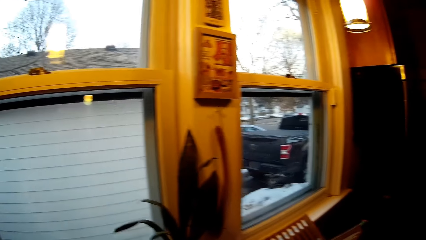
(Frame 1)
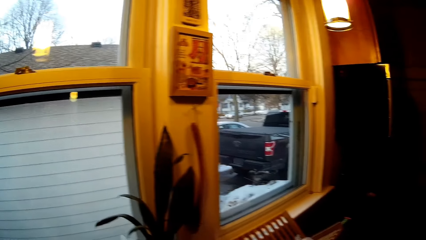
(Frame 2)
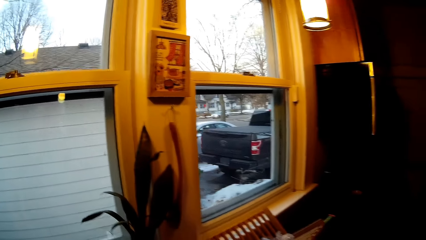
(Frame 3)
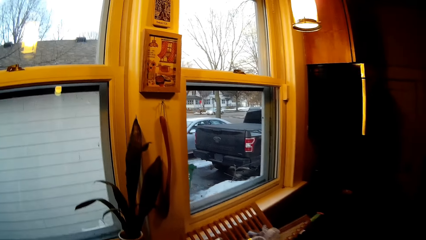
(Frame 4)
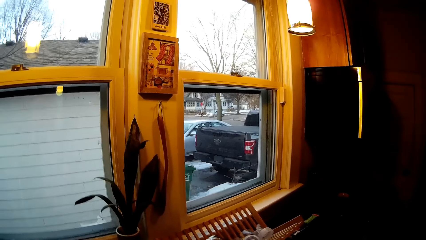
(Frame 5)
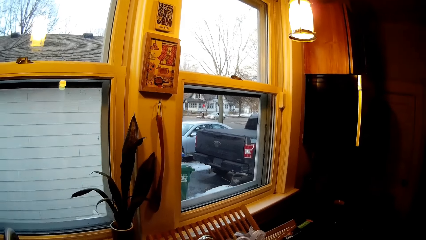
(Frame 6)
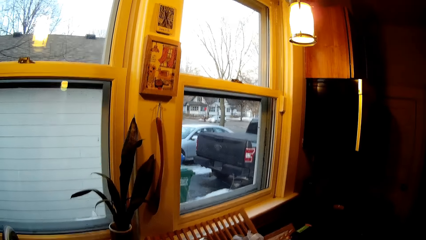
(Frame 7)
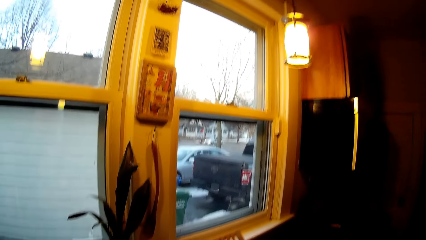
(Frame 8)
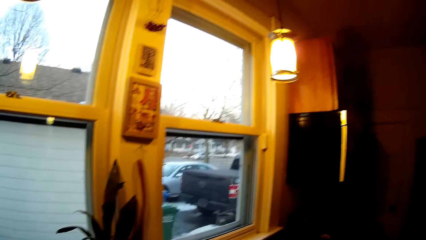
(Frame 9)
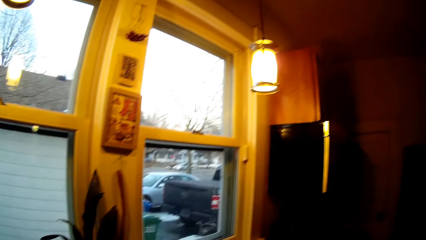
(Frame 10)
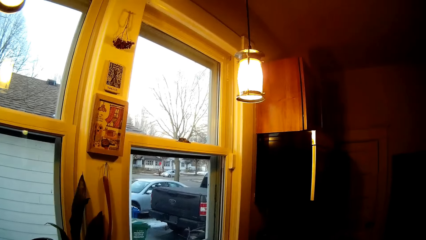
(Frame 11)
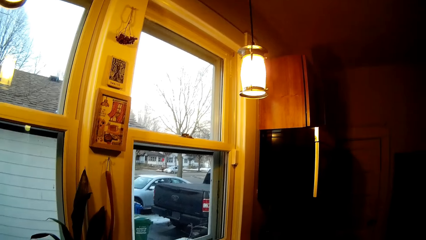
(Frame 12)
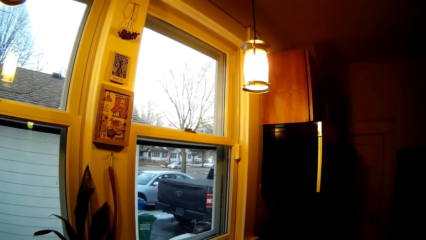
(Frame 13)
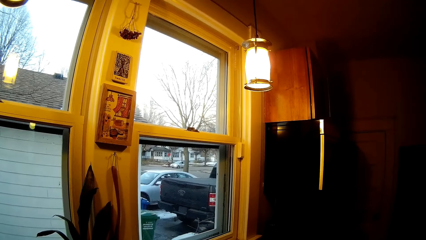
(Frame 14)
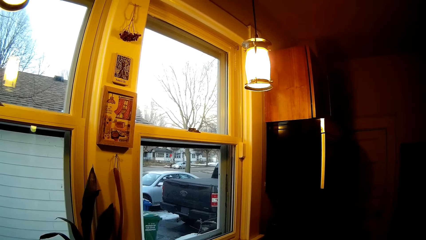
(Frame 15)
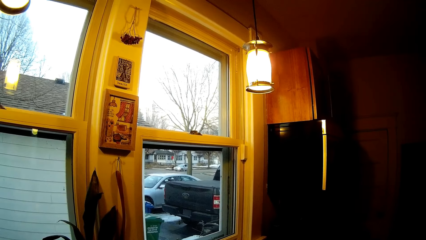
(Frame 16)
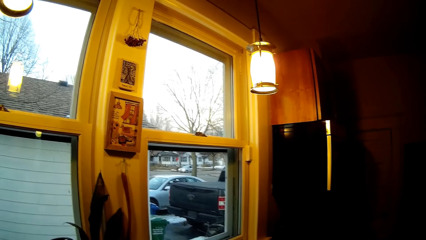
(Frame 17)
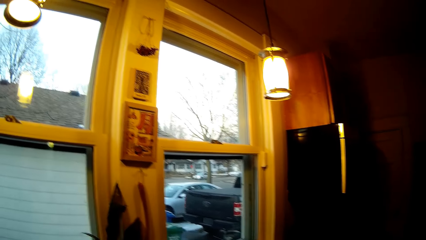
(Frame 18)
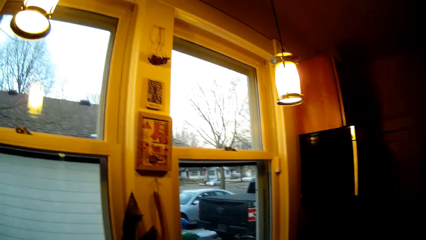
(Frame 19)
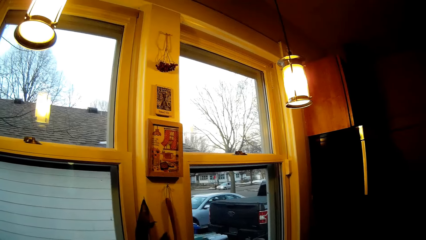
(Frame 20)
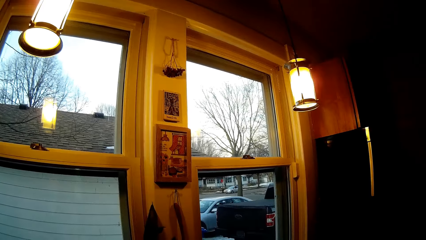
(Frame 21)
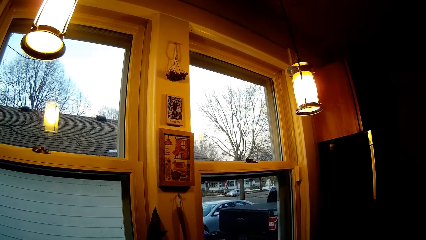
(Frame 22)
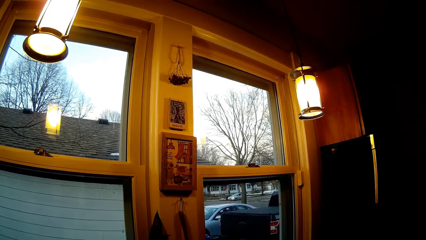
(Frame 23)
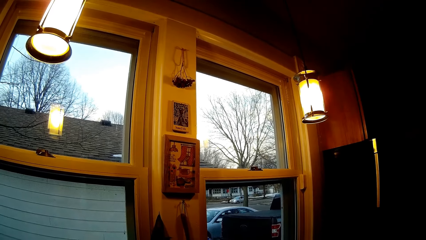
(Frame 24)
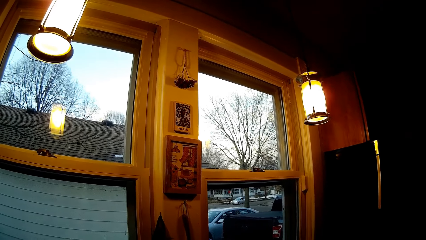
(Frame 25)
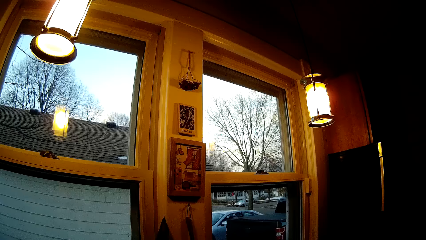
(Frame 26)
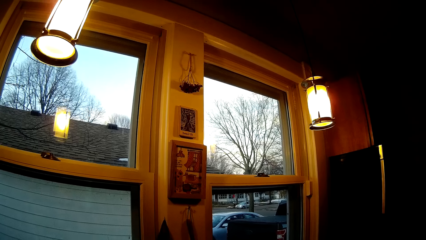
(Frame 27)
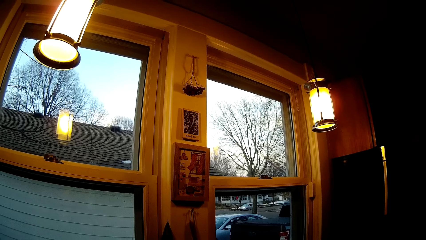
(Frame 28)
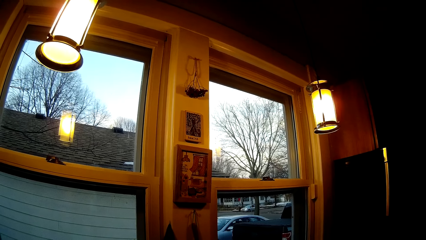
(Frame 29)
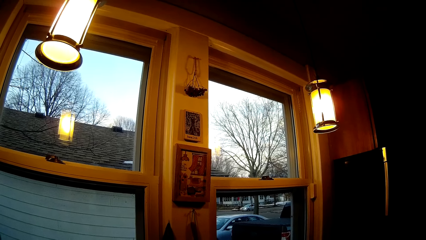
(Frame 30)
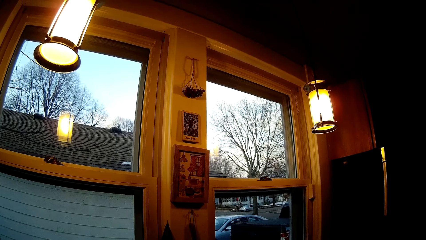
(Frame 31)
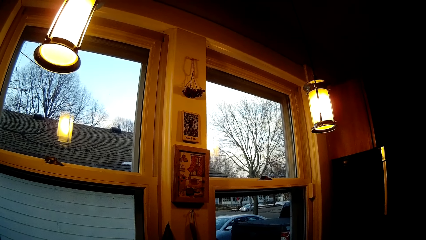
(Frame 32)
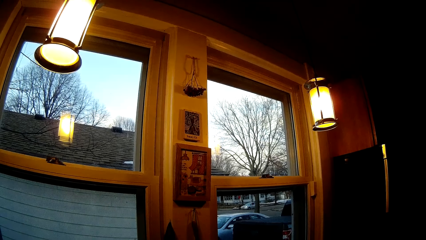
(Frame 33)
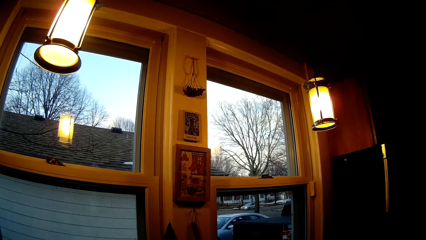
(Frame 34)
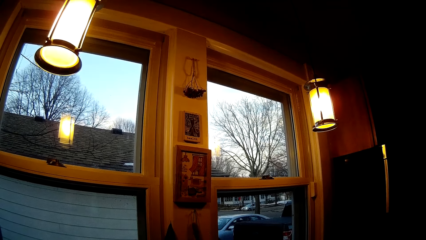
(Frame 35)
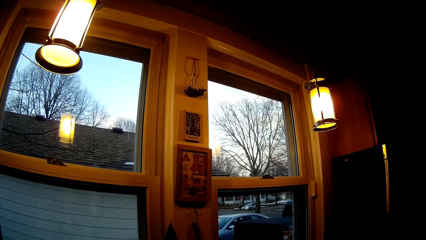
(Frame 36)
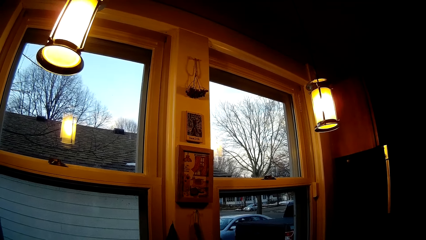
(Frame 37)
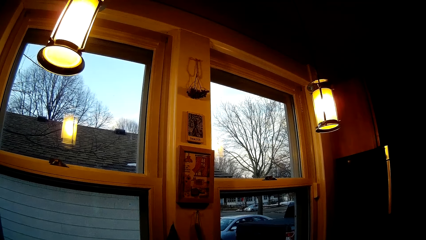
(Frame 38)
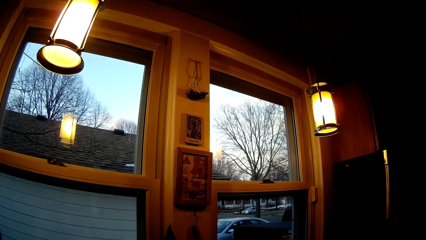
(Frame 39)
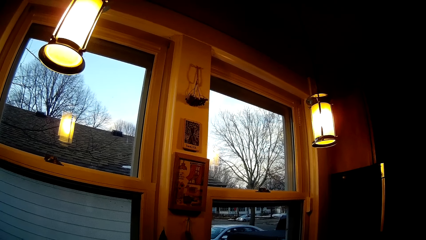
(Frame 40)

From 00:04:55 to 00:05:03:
The camera wearer looks around.

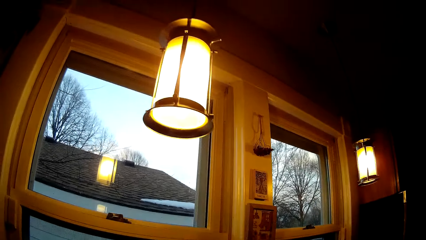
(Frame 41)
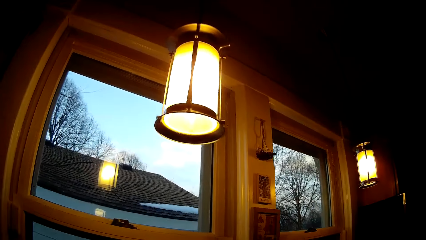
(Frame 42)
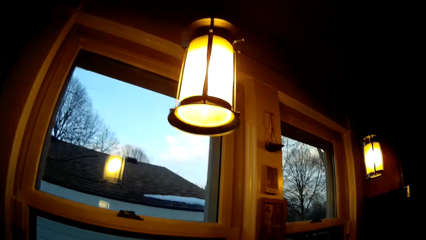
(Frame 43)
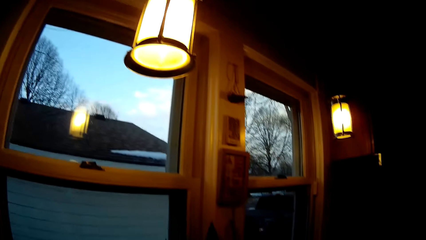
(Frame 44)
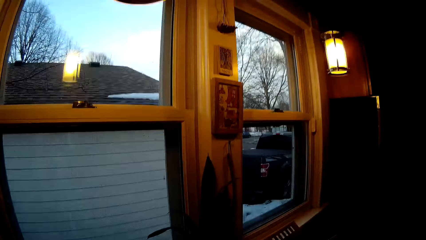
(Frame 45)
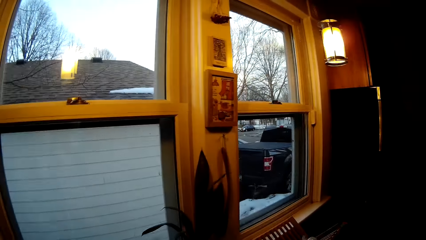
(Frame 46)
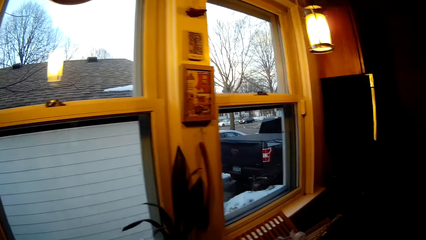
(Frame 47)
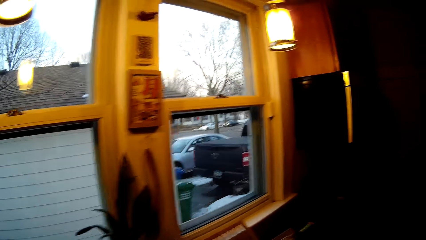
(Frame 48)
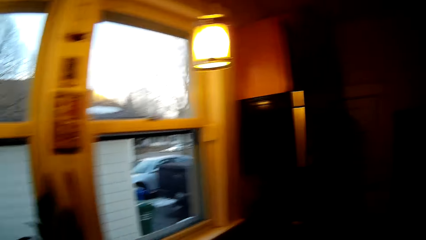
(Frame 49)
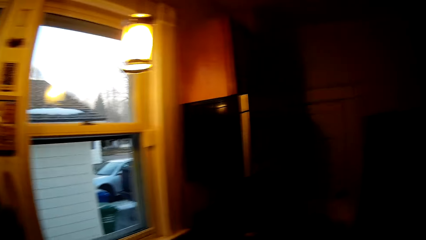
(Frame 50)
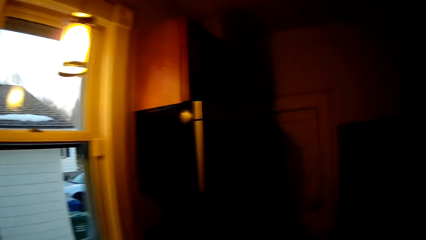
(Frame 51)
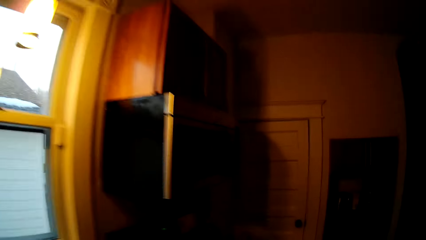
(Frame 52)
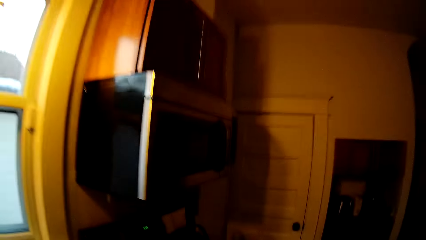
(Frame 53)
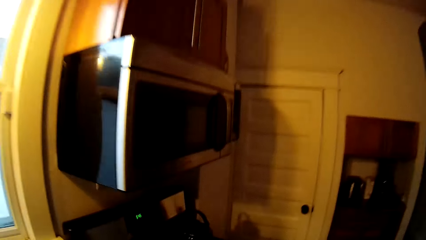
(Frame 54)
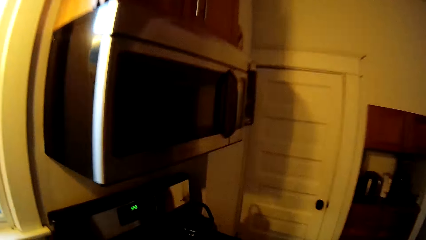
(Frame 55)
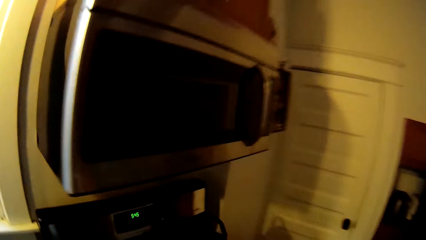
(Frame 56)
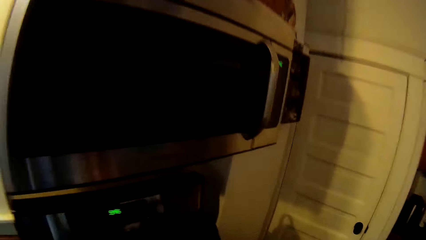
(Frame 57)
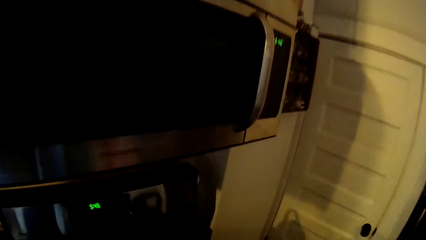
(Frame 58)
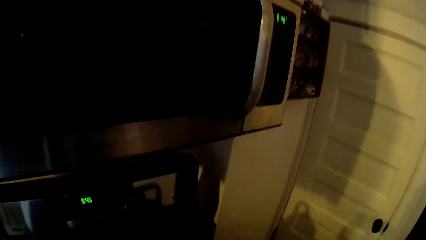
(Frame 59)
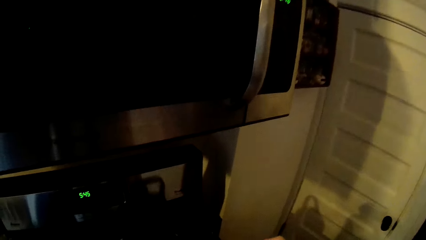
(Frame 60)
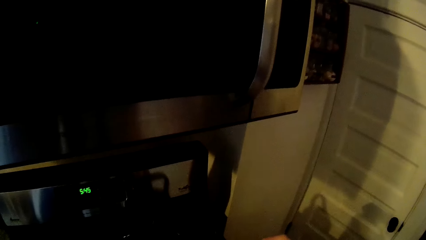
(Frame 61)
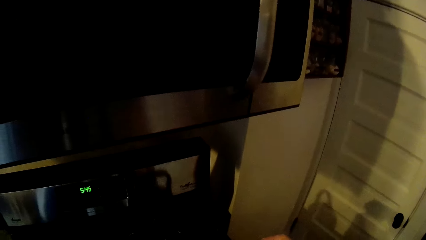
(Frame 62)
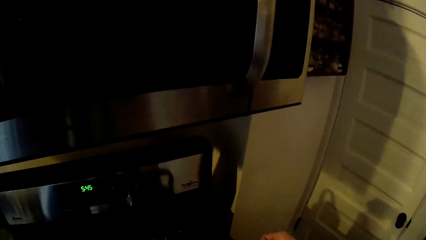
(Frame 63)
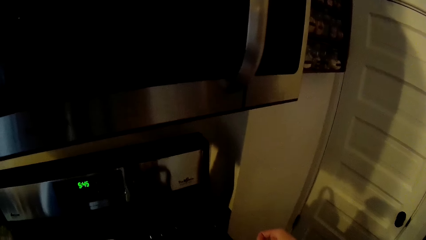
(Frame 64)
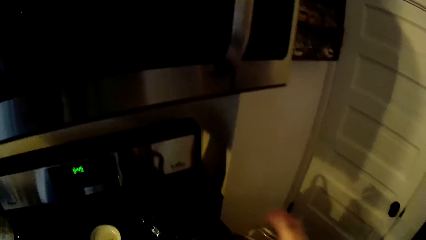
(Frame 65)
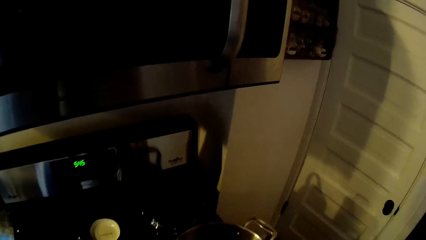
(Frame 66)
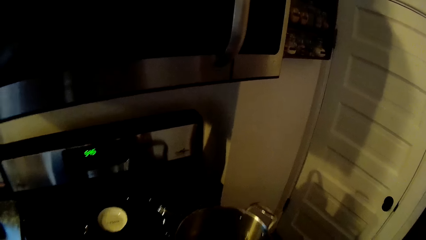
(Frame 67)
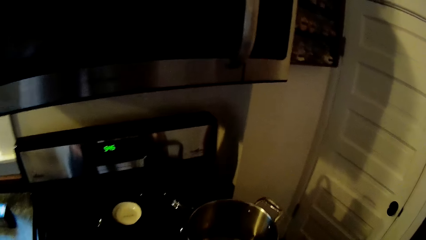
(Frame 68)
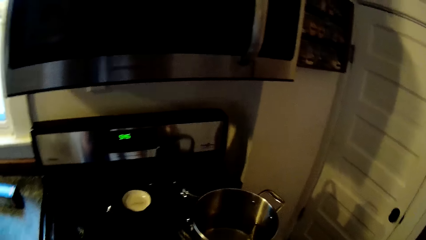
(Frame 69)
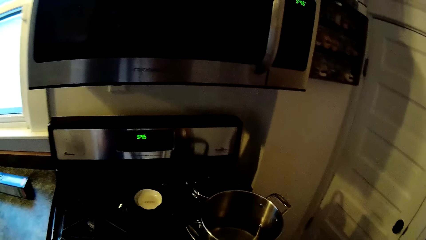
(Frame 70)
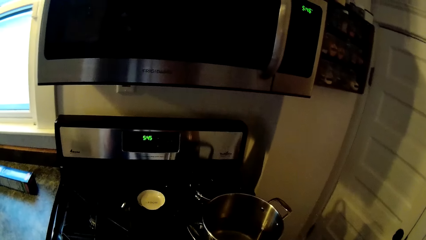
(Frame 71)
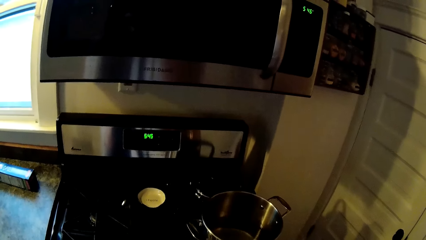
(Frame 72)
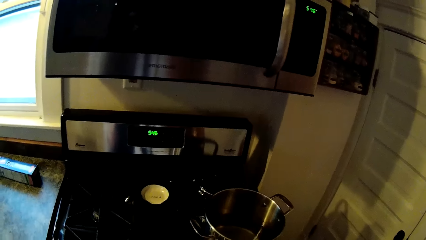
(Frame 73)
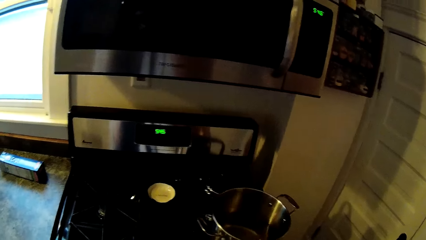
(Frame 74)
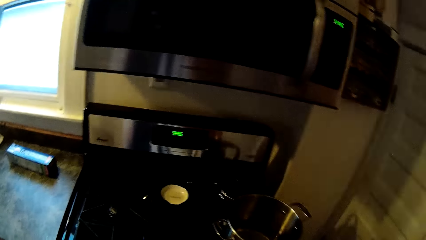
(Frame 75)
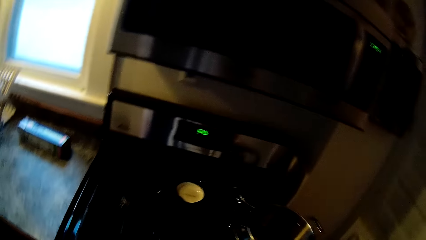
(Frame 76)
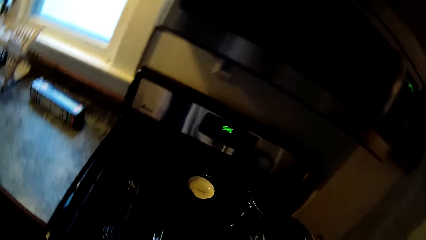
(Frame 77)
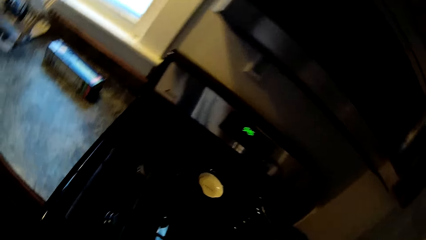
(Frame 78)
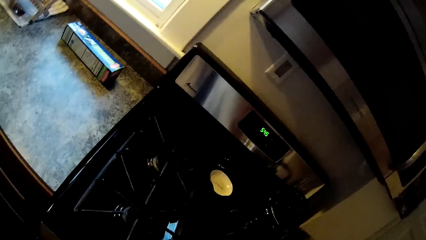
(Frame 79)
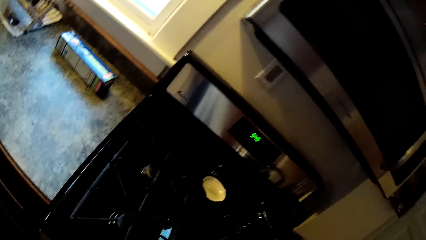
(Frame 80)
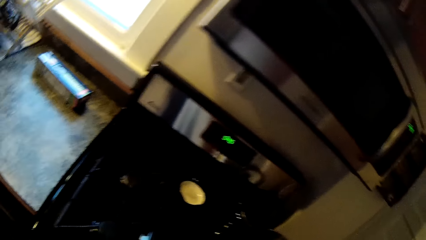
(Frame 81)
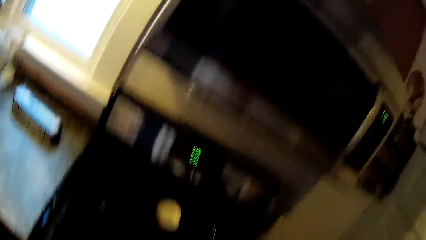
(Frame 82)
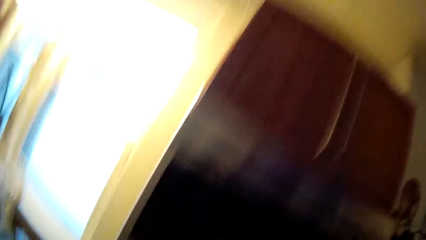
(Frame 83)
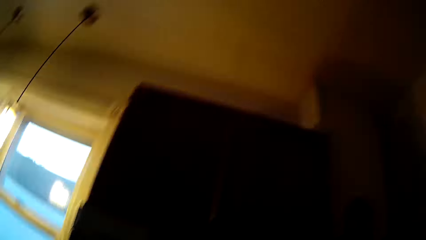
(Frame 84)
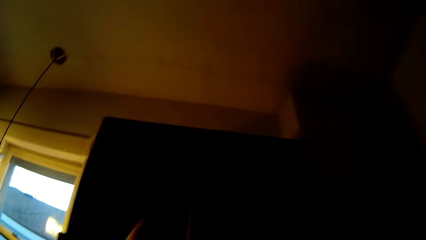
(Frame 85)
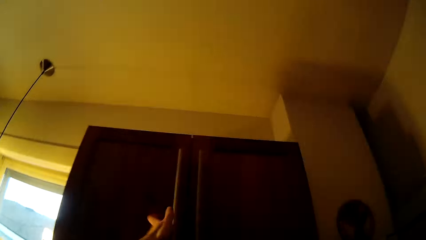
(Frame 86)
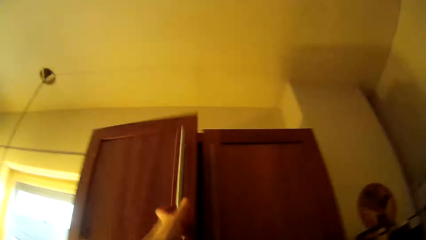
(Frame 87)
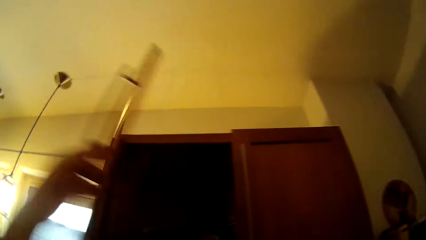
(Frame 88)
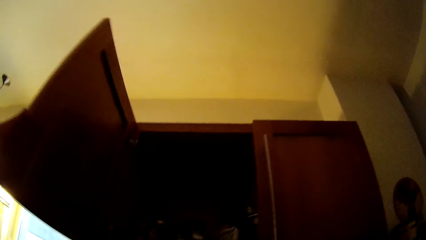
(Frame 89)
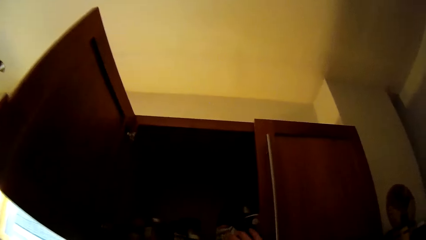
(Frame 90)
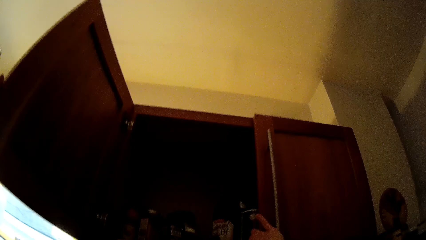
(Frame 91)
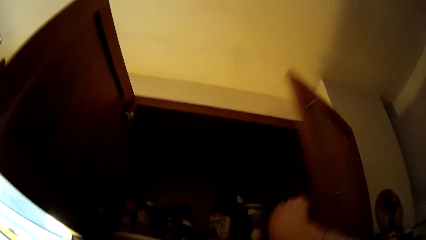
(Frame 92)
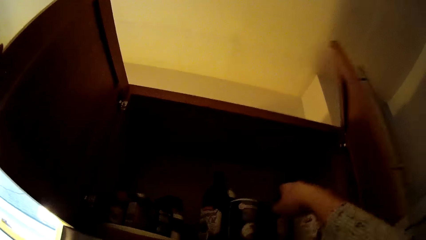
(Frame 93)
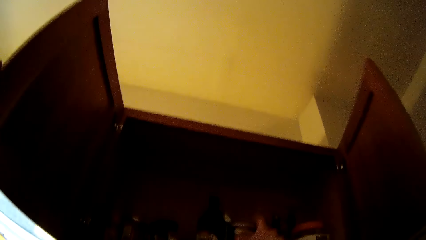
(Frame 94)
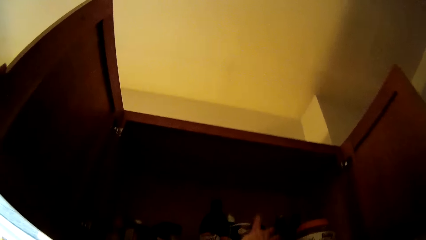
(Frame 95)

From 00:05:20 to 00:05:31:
The camera wearer moves towards a cooker. She places a pot on the cooker with her right hand. She moves the hand. She opens a cabinet with her hands. She picks up the container.
